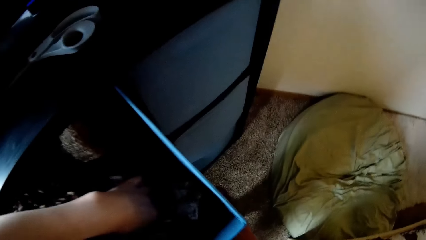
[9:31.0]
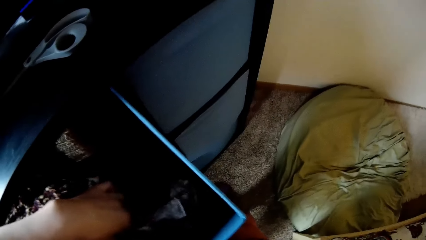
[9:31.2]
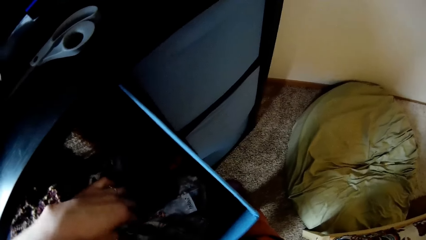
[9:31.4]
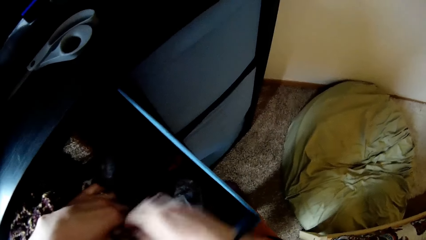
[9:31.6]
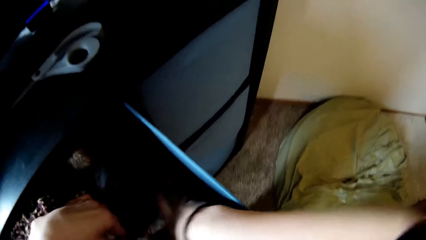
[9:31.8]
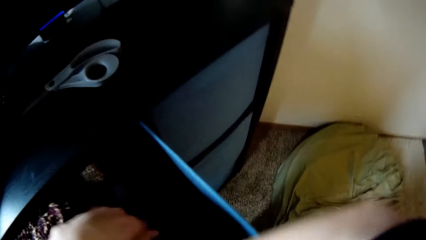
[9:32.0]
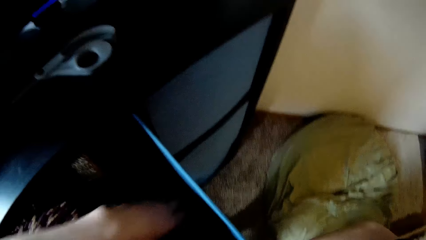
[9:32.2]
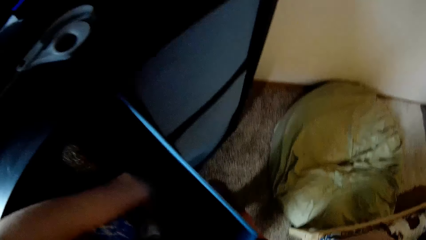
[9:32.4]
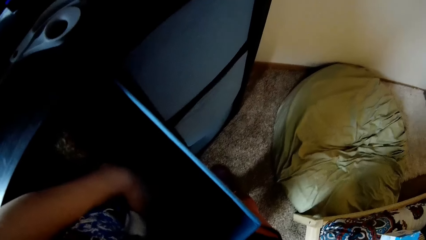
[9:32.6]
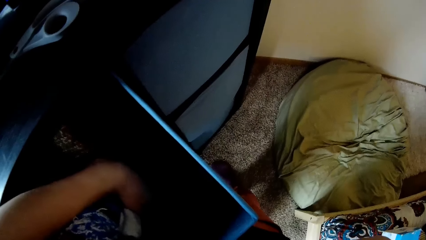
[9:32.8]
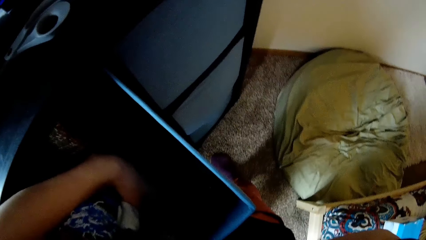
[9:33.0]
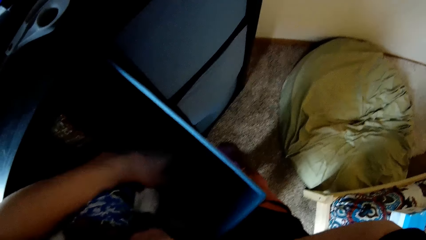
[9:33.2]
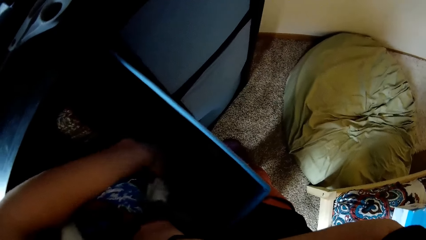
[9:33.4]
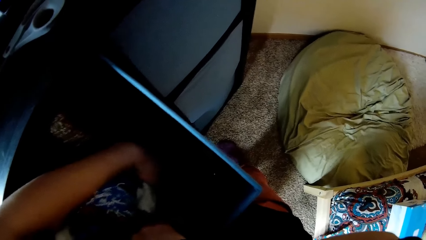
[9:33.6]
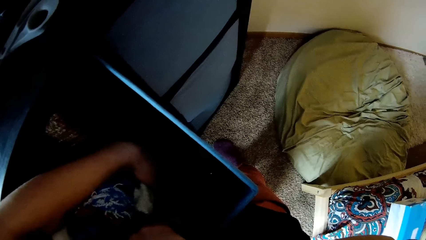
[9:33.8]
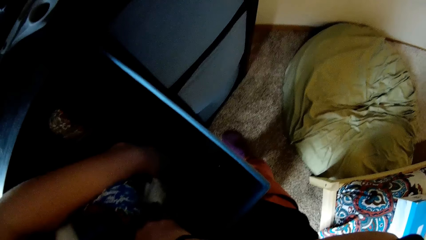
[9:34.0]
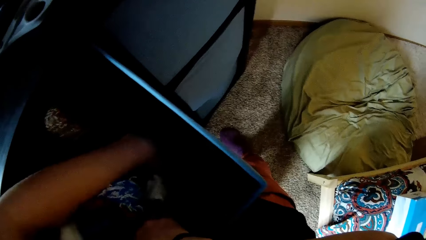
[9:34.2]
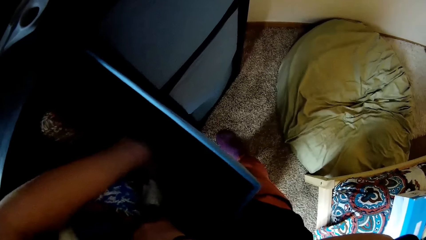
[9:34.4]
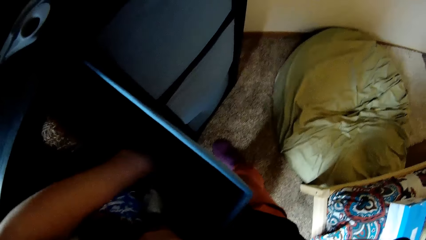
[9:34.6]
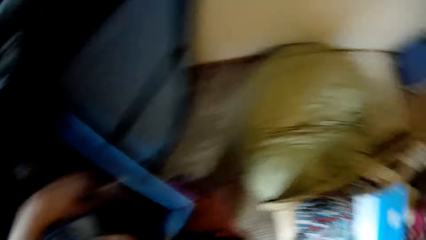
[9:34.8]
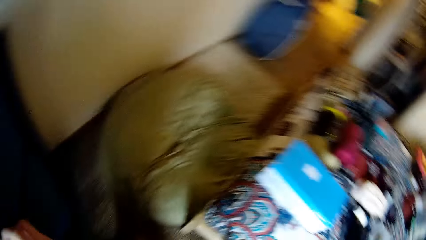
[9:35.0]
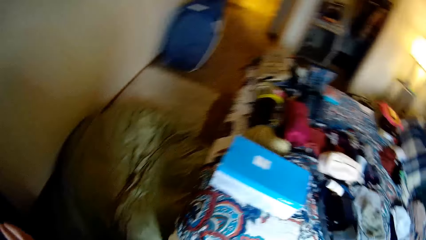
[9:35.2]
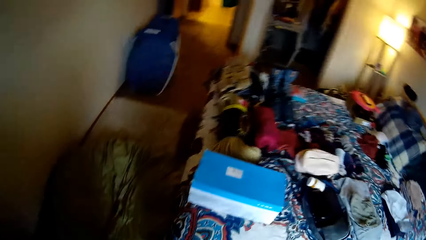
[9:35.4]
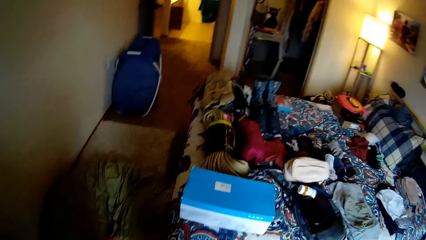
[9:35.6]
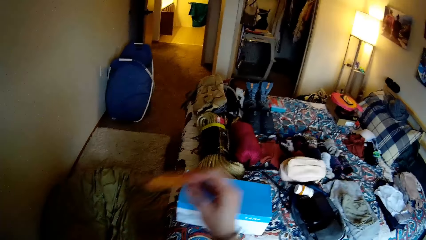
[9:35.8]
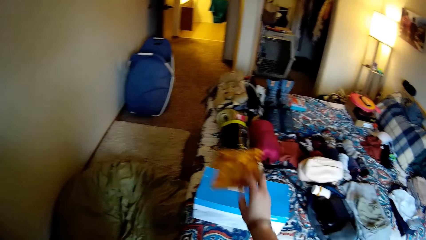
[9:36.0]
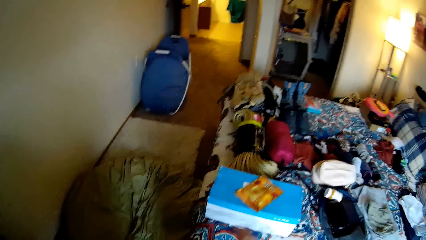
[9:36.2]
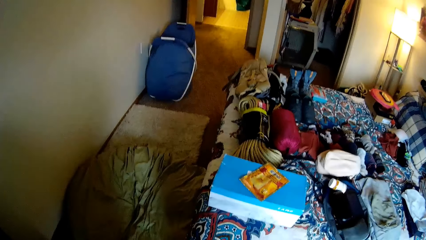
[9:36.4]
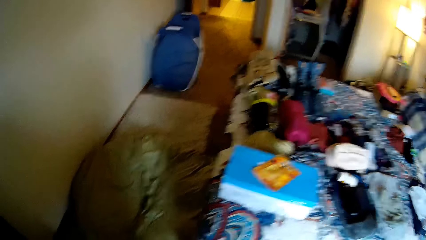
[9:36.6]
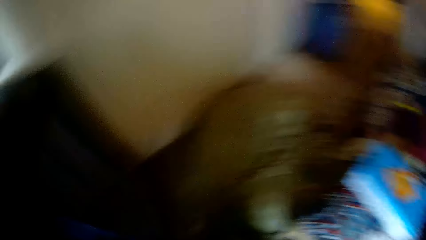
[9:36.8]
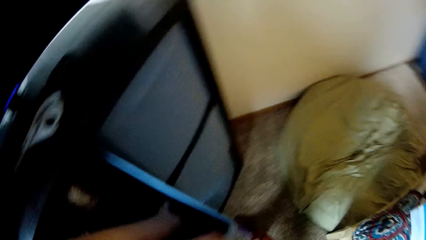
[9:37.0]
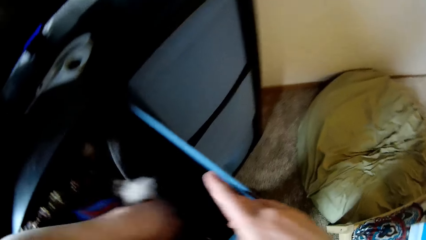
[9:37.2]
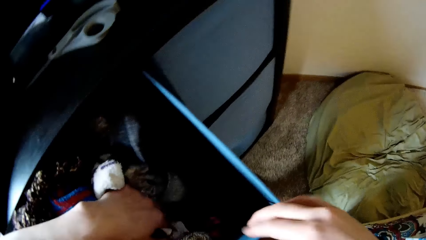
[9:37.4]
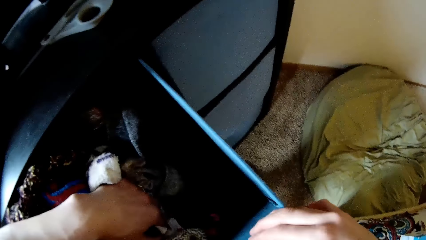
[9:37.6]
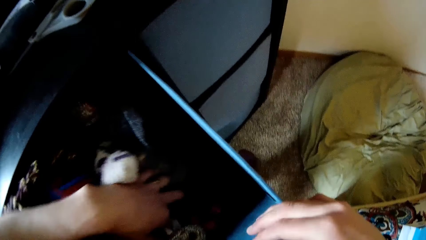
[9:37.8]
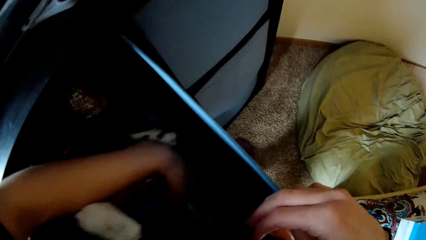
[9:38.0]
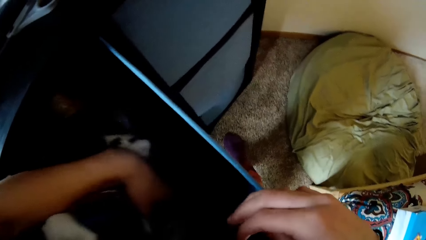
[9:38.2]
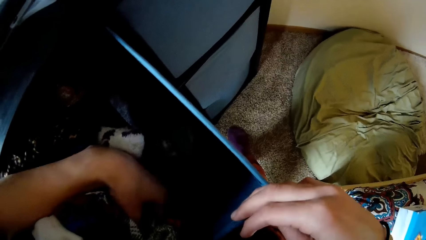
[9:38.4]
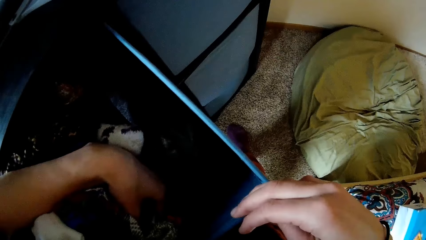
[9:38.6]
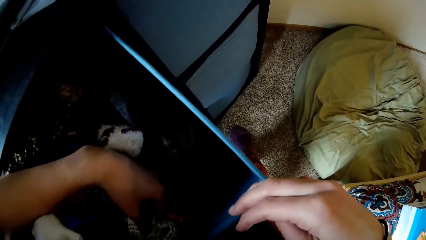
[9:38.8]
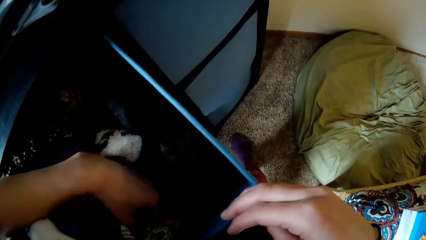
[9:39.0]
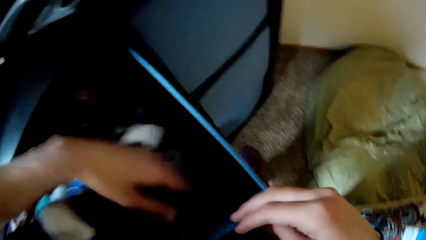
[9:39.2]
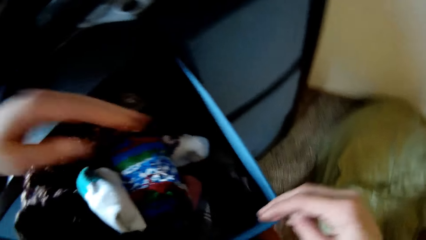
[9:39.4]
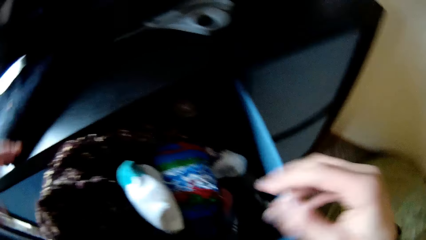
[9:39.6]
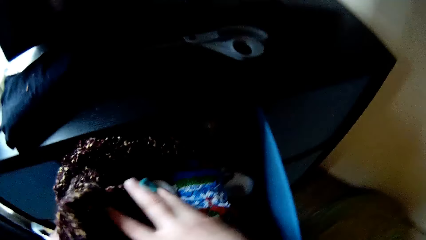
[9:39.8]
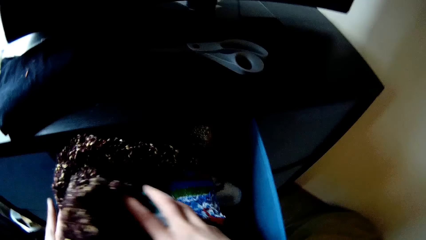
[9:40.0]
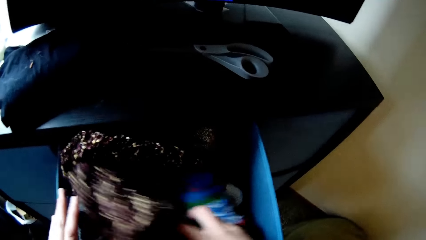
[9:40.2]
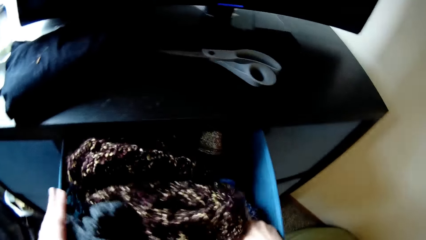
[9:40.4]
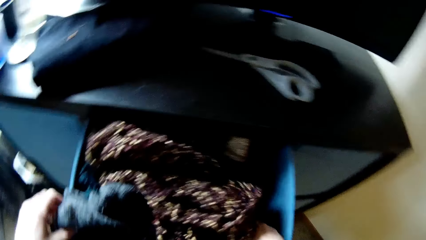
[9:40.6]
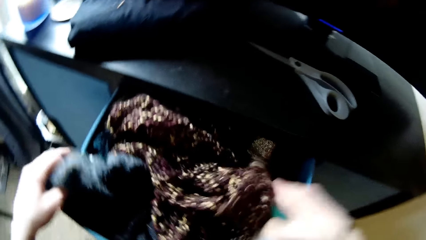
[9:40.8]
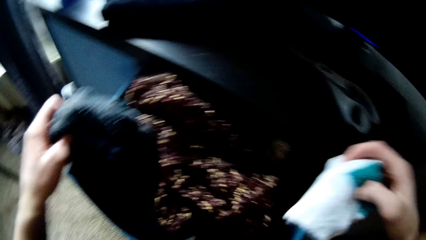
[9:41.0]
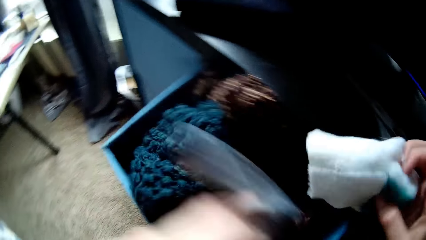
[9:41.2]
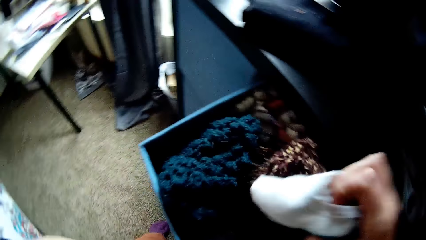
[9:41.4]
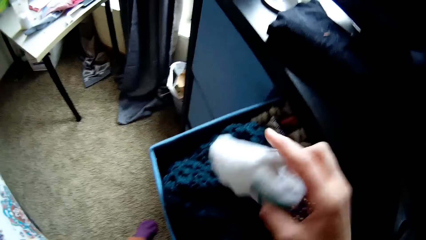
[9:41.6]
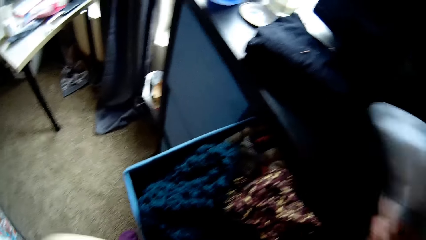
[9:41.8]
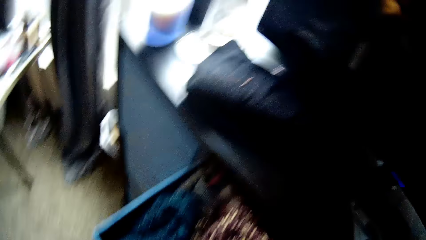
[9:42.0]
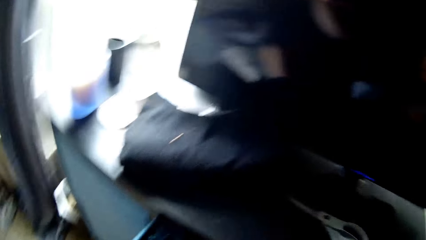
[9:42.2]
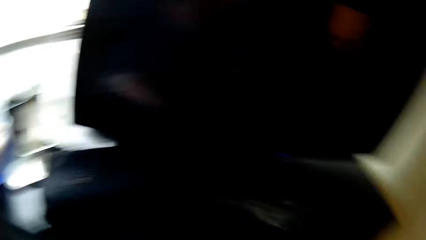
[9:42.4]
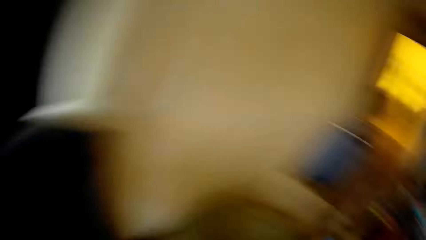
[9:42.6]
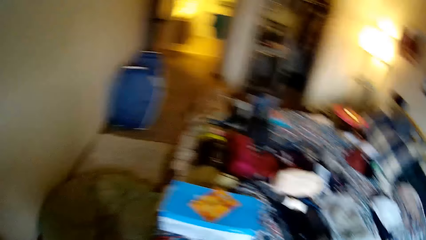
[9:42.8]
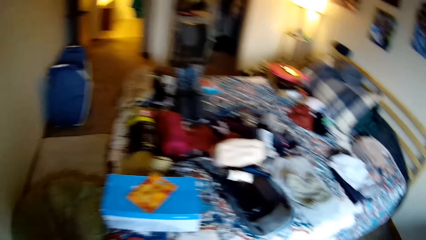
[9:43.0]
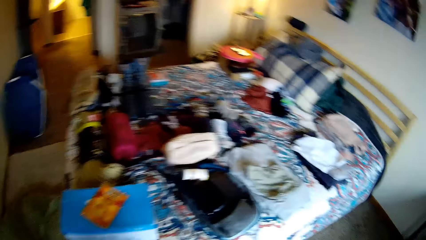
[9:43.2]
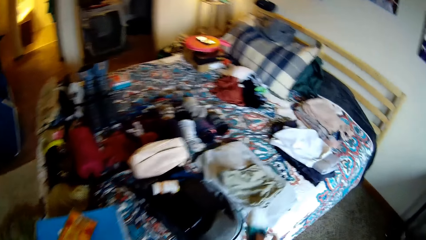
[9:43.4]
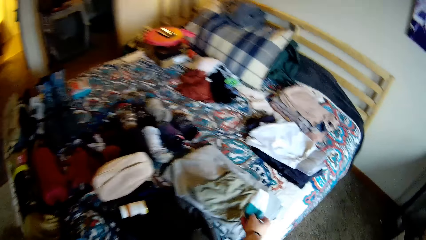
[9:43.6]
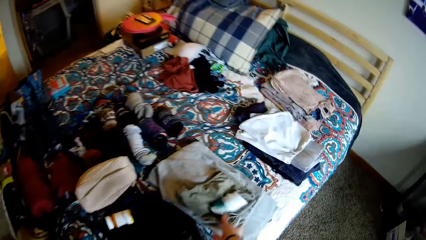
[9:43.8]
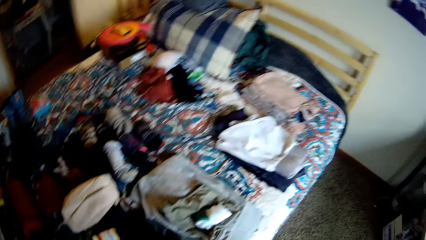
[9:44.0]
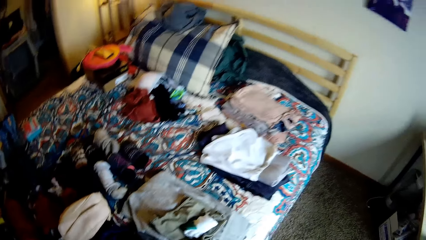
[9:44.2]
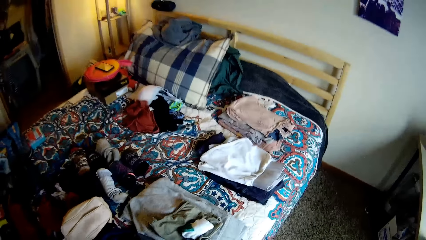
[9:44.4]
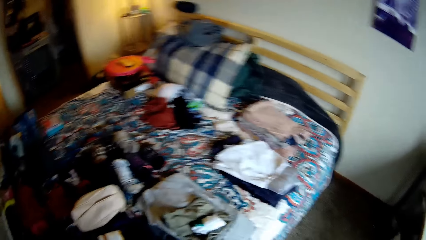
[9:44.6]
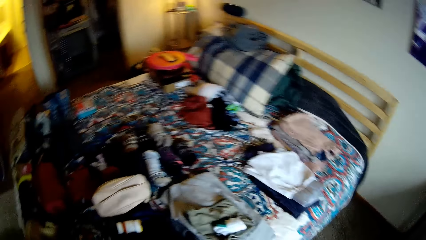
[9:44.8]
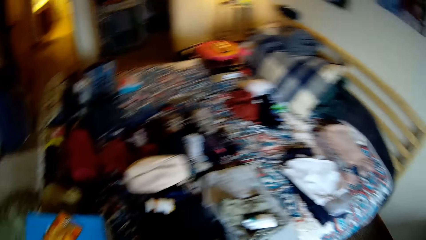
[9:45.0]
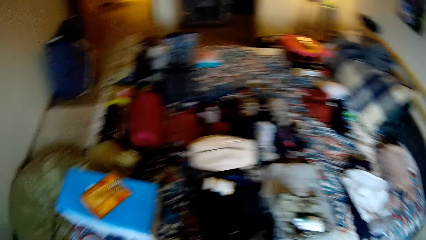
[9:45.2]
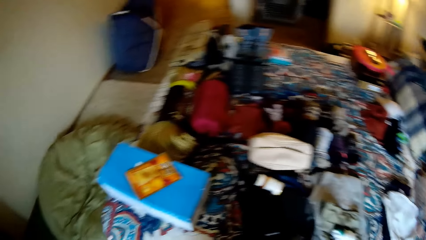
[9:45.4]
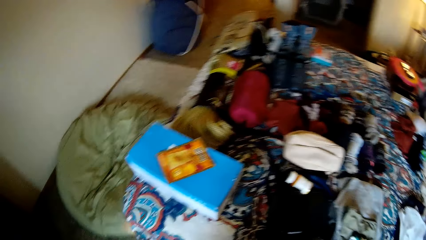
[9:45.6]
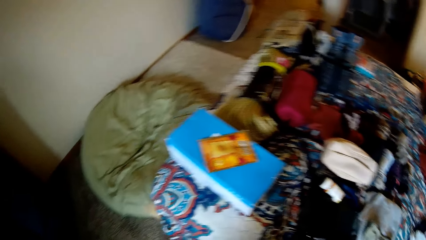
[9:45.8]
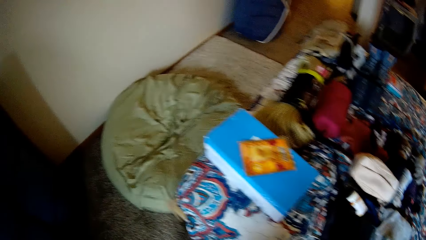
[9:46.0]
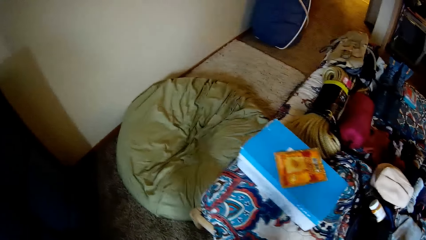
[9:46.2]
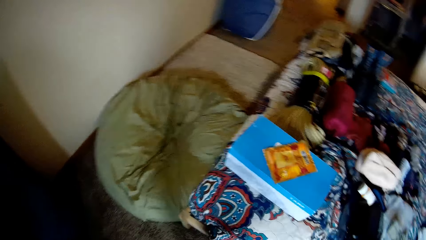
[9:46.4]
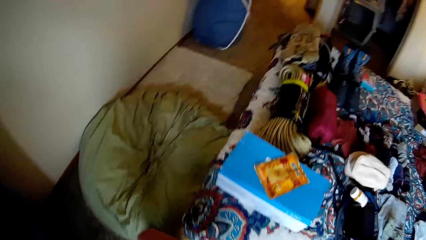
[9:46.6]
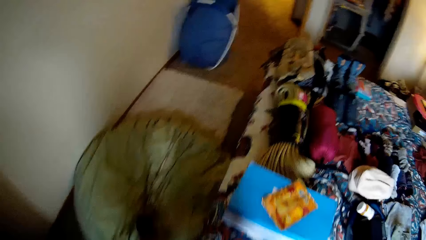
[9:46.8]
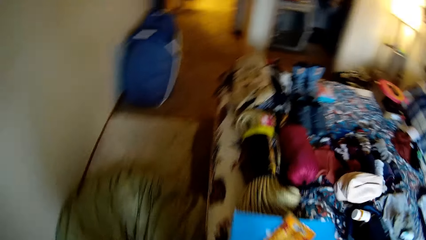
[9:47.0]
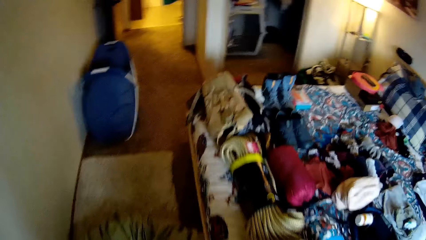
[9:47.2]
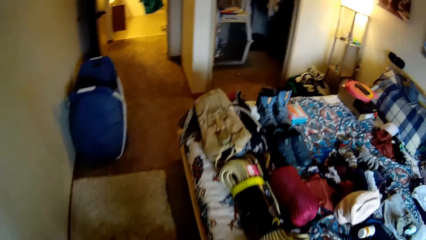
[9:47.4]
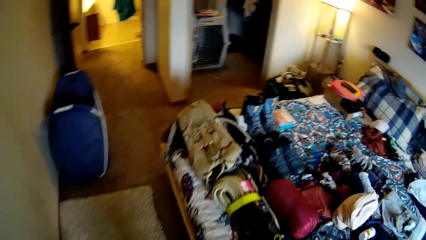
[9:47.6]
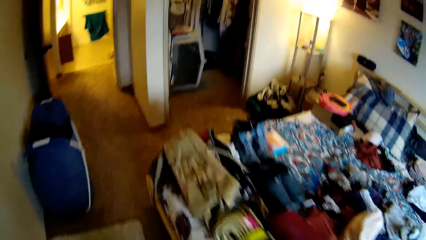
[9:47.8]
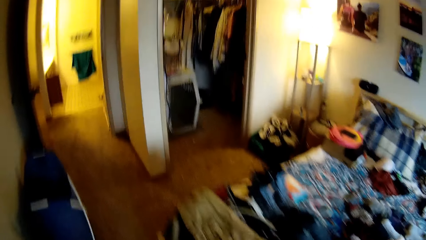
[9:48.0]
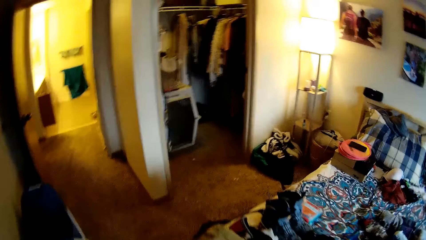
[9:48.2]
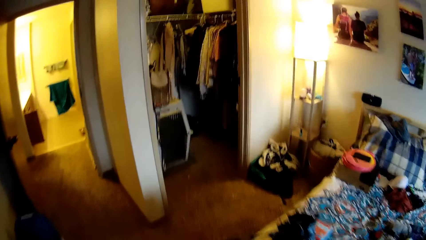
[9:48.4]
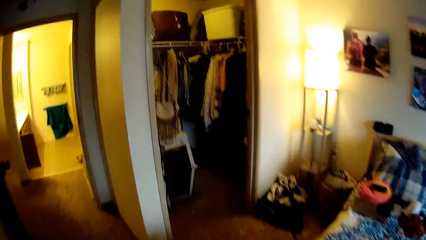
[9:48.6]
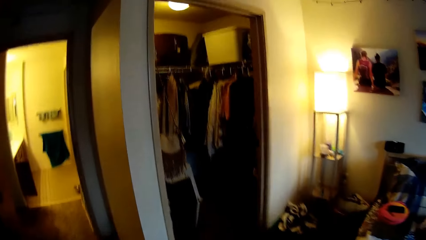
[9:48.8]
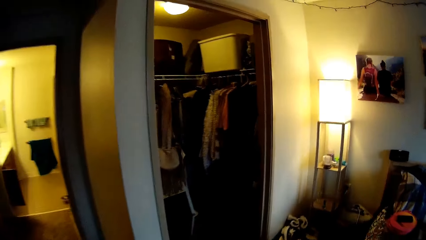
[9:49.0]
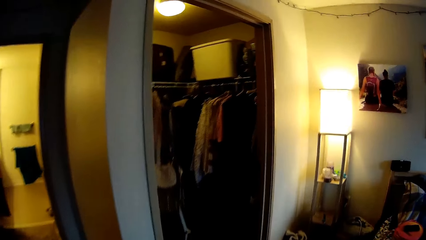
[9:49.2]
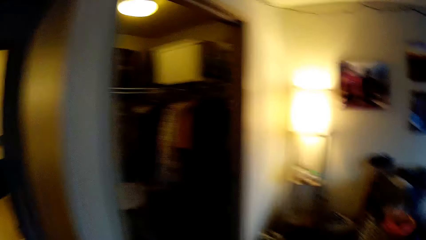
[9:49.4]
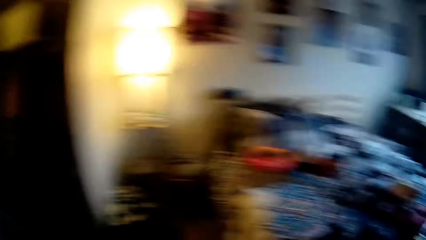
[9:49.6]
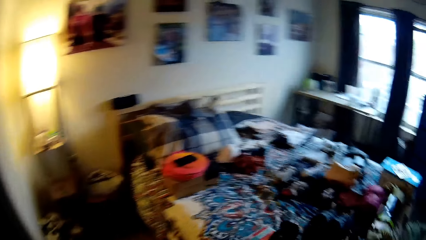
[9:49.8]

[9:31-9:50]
The camera wearer touches her clothes. She scatters the cloth in the drawer. She touches her clothes again. She throws a cloth on a box on the bed. She touches her clothes. She scatters the cloth in the drawer. She removes other socks from the drawer. She picks something on the box. She turns around. She drops the socks on a cloth on the bed. She walks to the other side of the bed.
